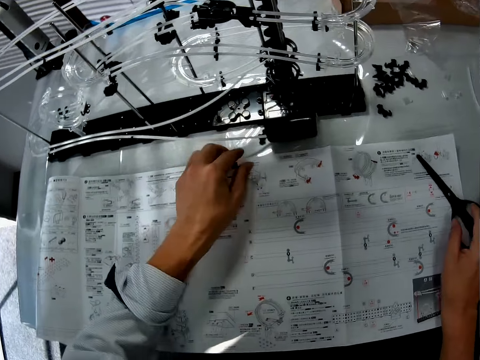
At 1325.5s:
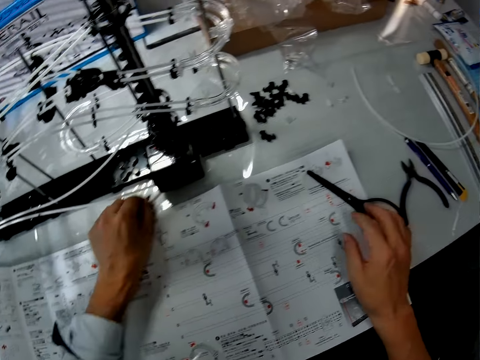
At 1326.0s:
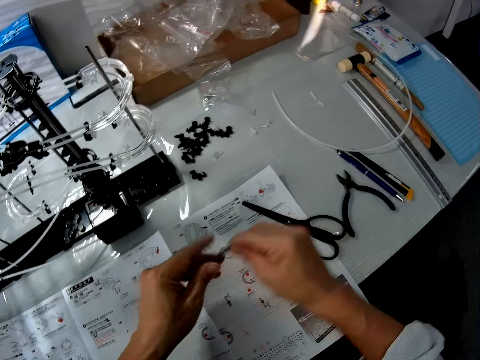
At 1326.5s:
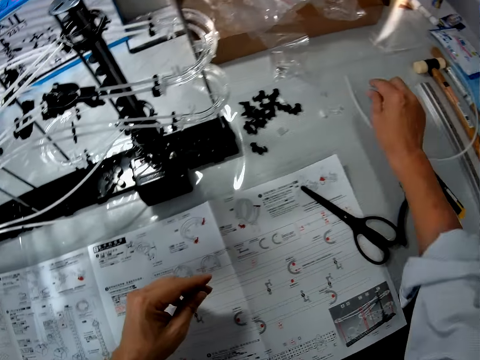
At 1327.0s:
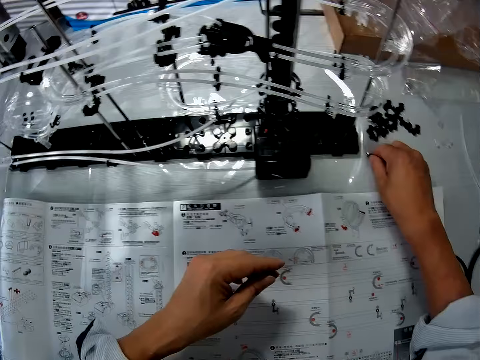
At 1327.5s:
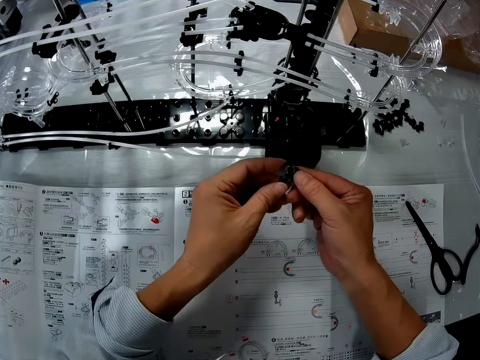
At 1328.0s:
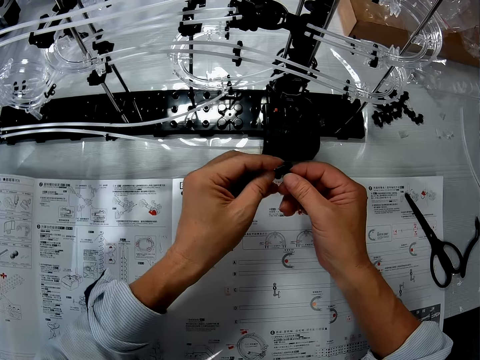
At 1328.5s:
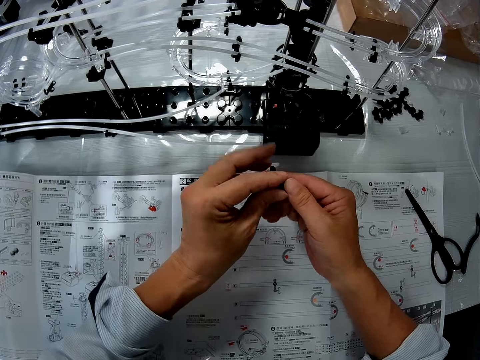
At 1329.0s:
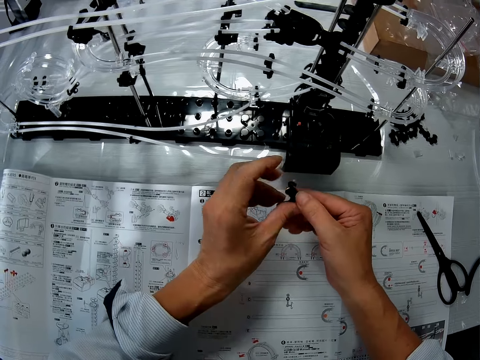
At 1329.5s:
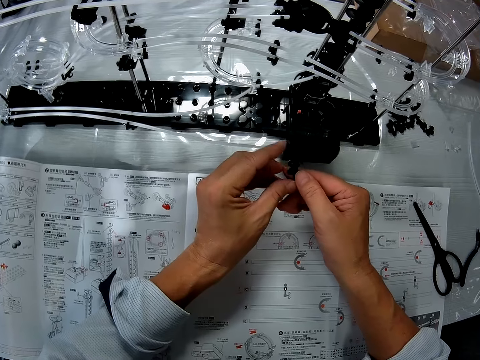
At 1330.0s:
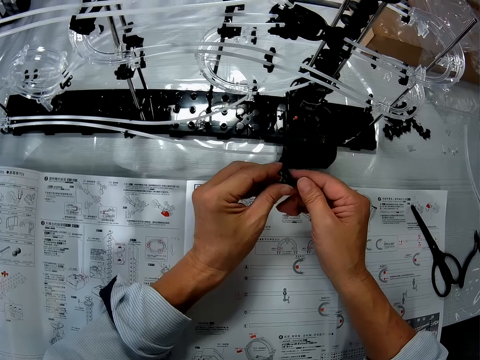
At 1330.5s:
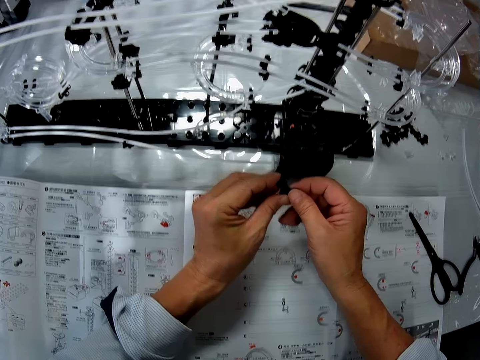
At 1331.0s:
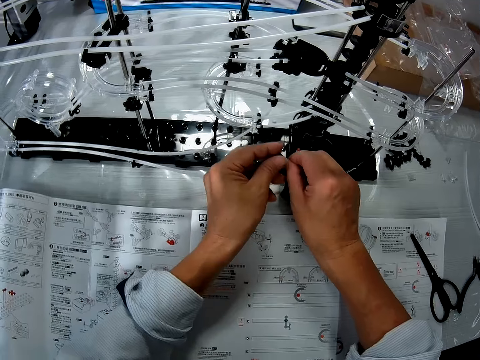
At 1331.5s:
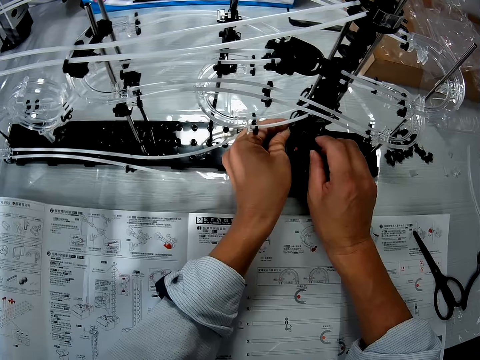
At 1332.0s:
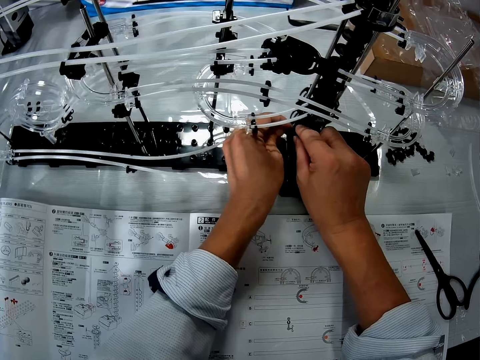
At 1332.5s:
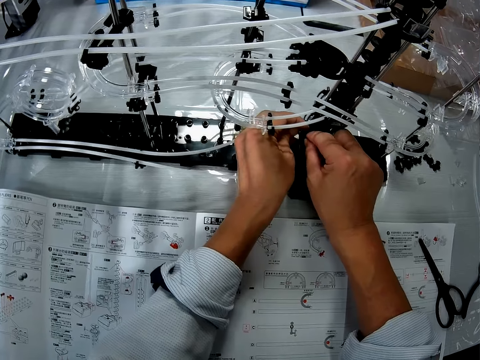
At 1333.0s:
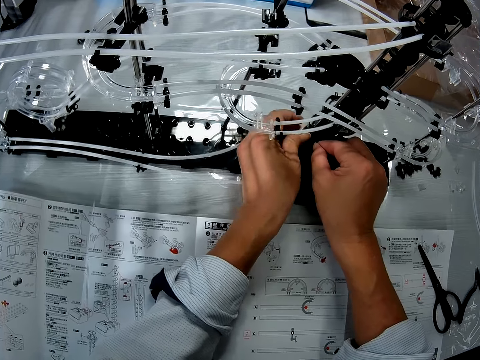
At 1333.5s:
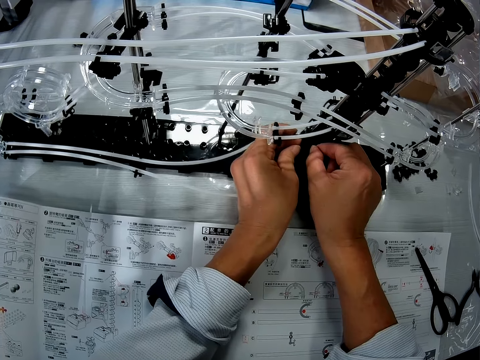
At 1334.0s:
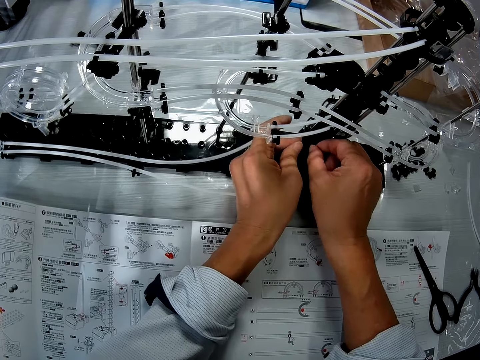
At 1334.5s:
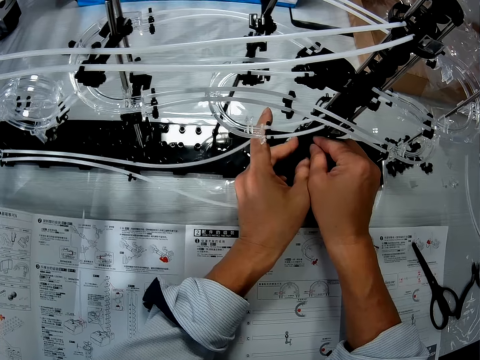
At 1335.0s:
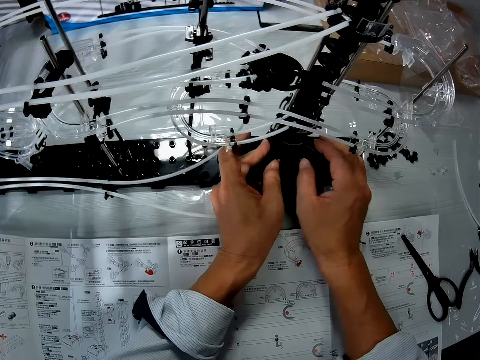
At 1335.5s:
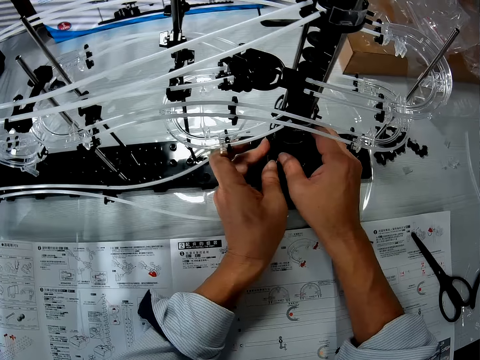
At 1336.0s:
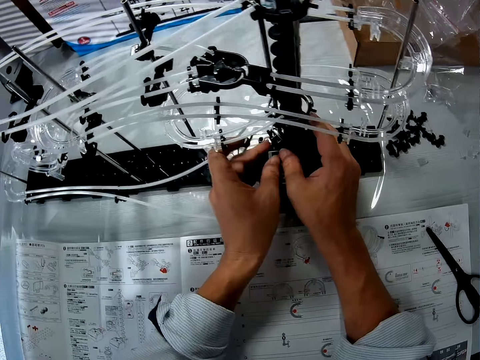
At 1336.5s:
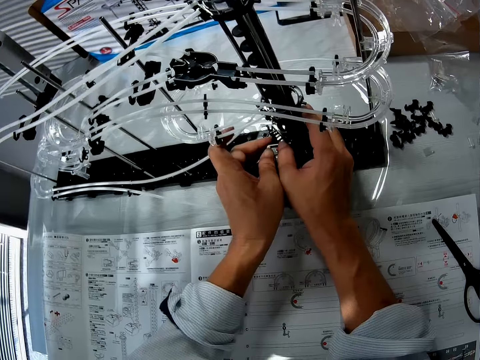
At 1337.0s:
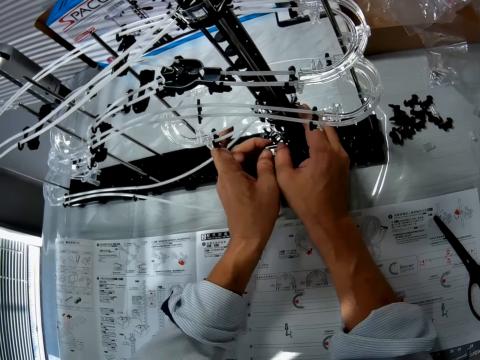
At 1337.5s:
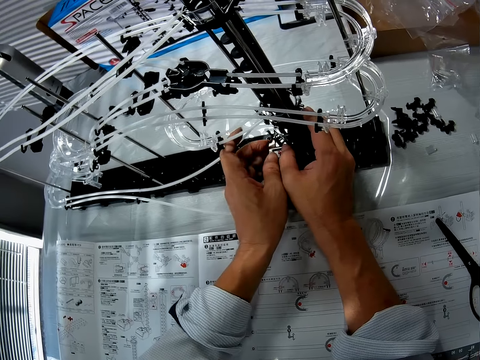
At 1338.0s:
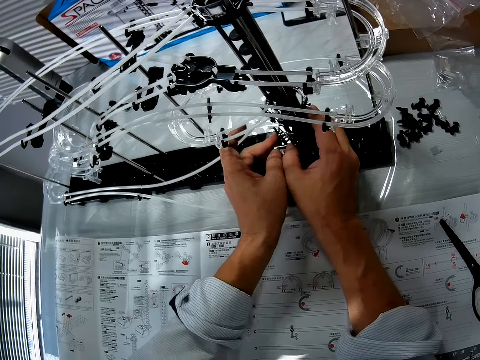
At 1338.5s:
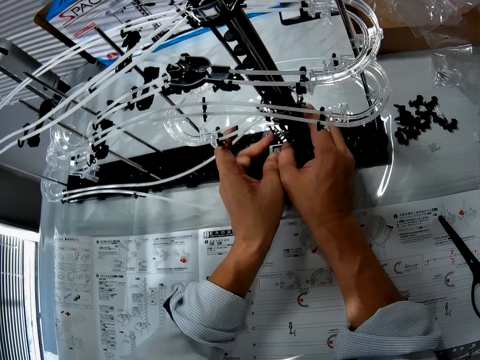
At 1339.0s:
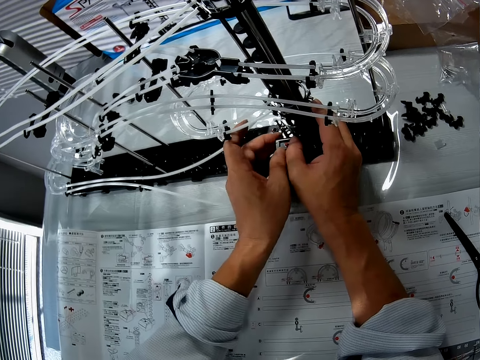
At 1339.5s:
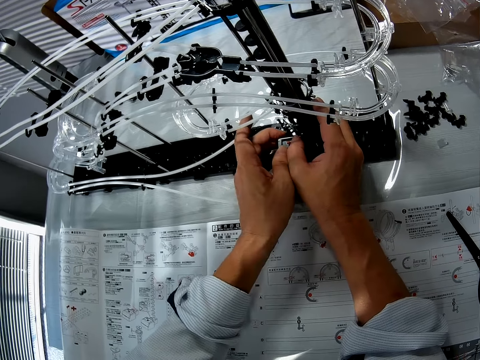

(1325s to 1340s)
The camera wearer moves the hand from the space rail craft and puts the scissors on the cutting mat. They pick up the plastic craft from the table, hold the plastic craft, and put the plastic craft on the table. They pick the plastic craft from the table. They hold the plastic craft. They stare at the plastic craft. They turn the plastic craft. They stare at the plastic craft. They fix the plastic craft in the space rail craft.

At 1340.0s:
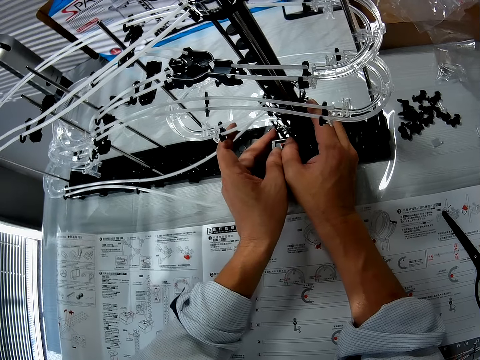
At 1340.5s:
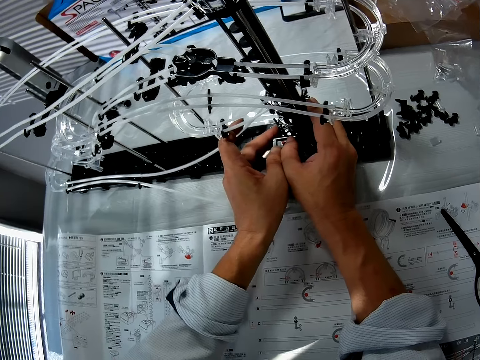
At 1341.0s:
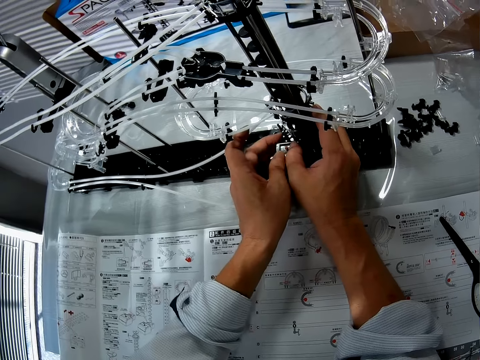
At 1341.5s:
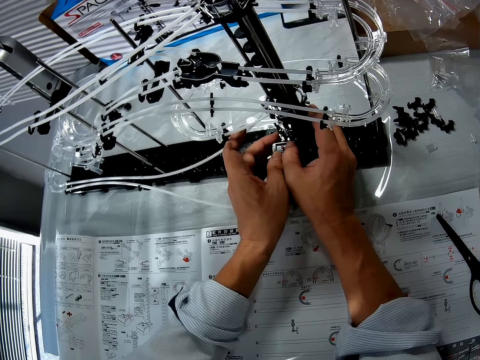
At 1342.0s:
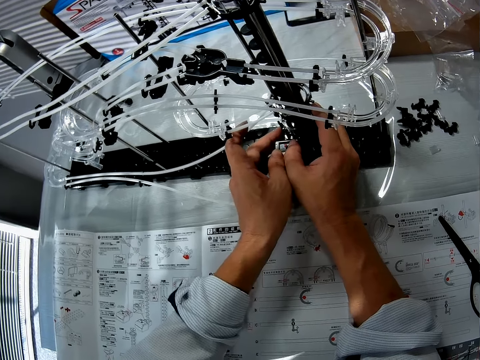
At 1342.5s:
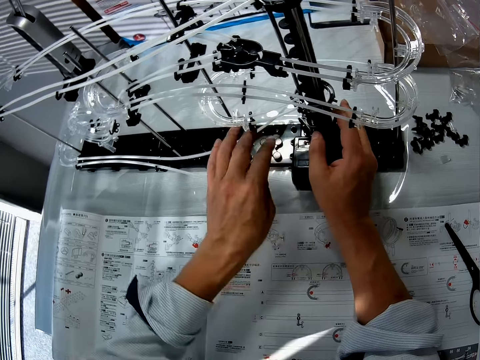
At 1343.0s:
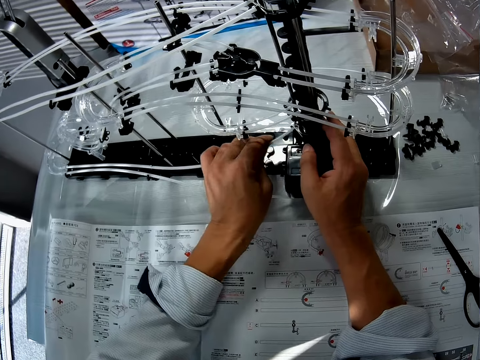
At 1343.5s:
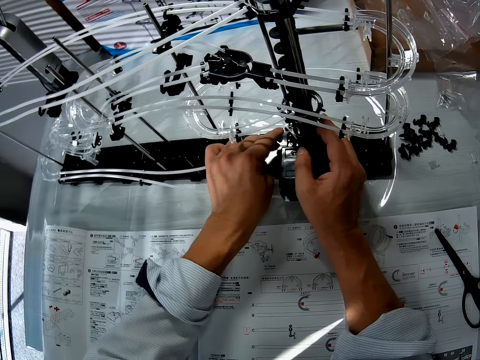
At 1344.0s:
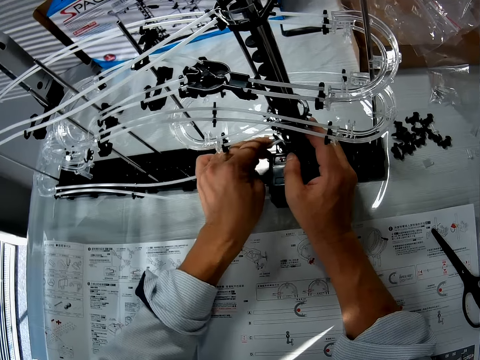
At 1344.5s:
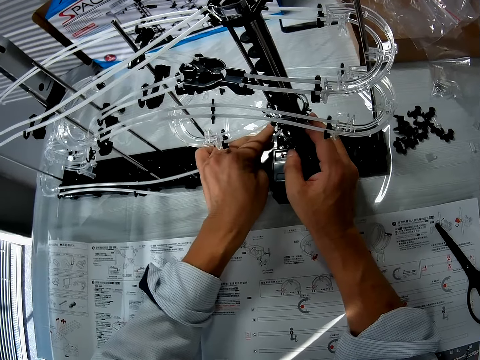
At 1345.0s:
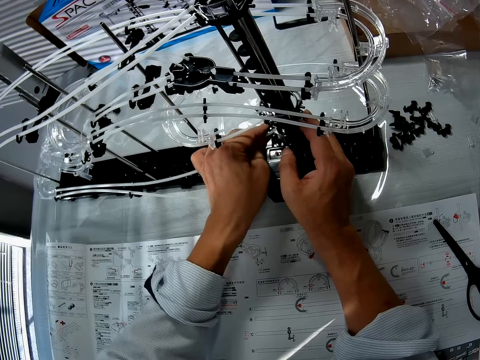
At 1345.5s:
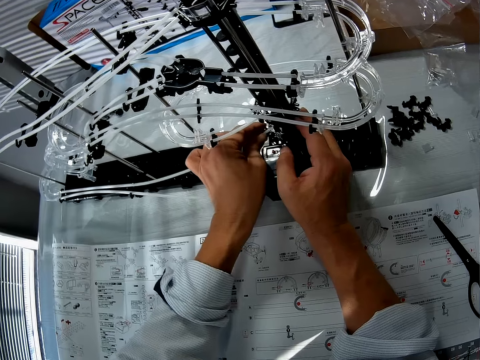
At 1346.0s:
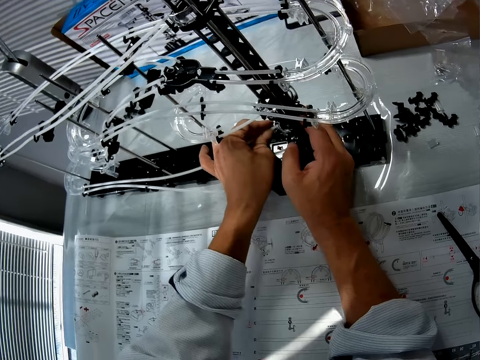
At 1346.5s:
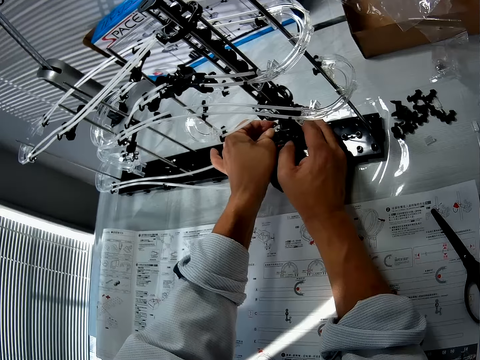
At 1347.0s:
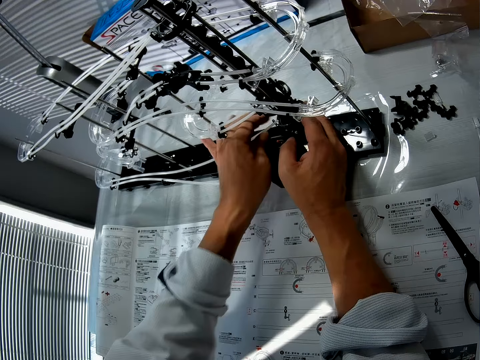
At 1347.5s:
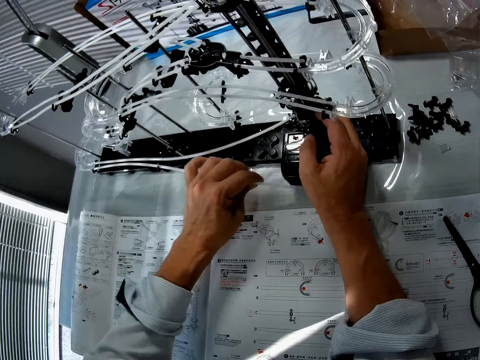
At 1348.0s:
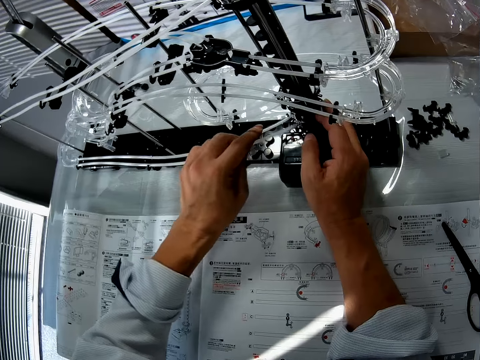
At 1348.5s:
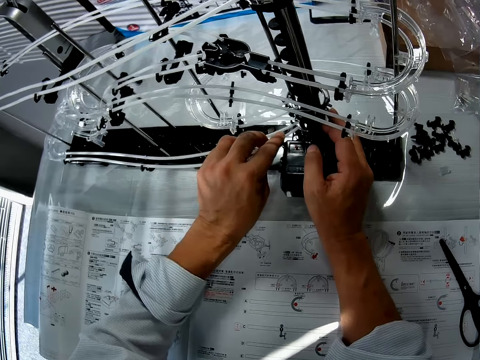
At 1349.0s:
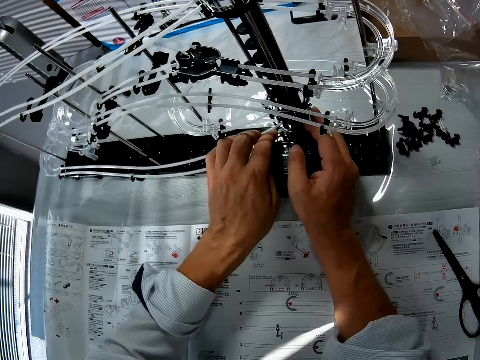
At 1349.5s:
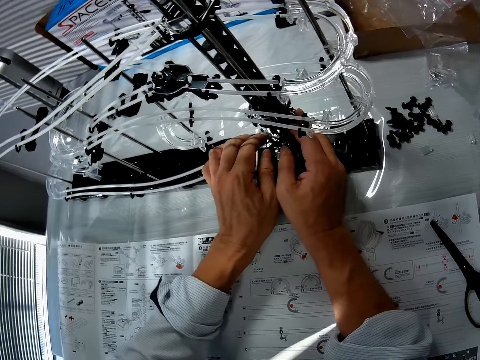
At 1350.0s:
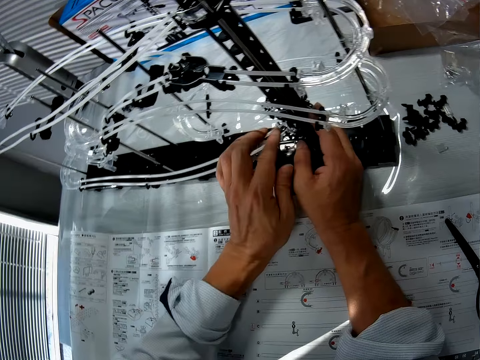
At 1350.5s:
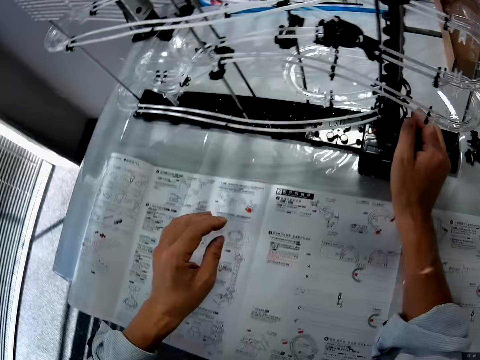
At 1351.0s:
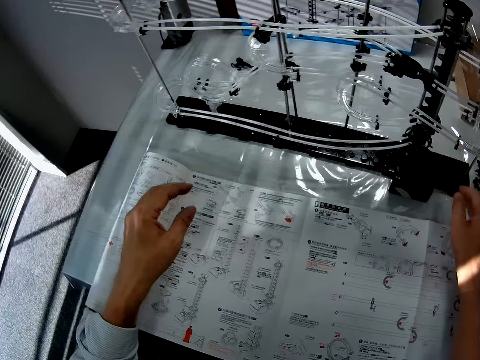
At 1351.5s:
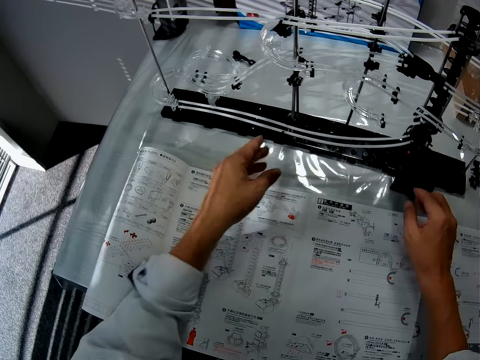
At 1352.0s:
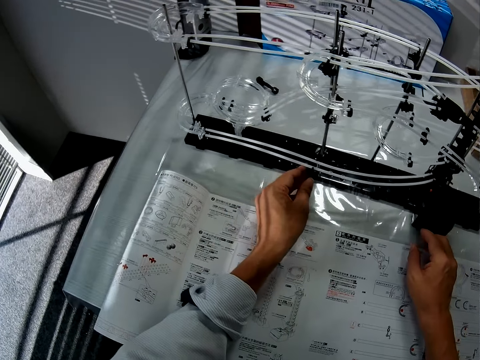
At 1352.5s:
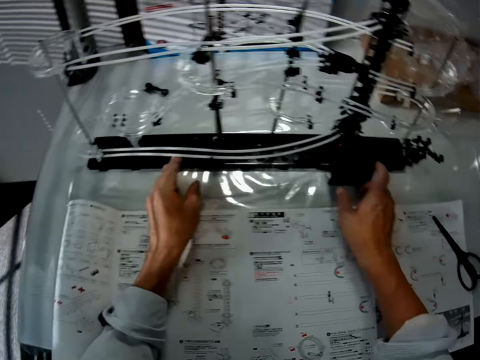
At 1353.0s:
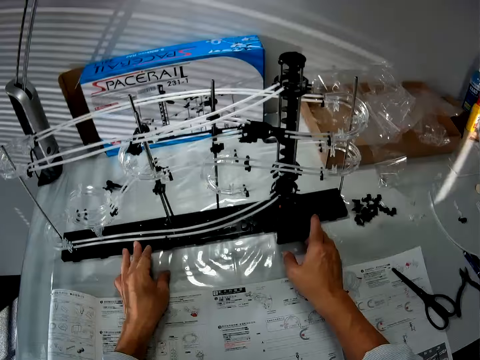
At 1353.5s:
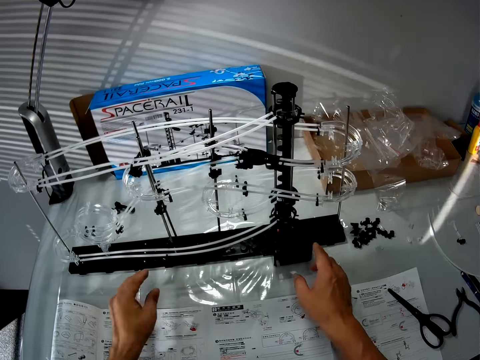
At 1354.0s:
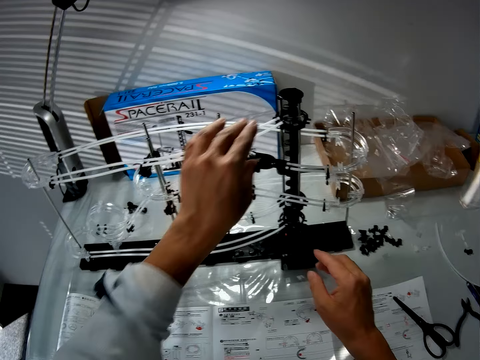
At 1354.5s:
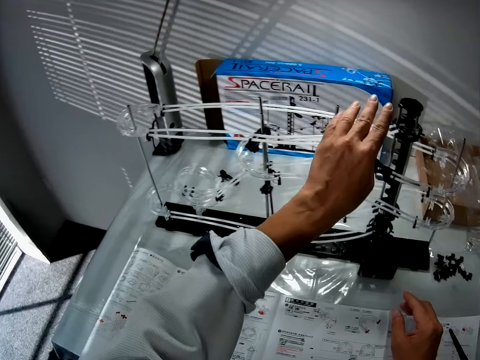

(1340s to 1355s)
The camera wearer fixes the space rail. They remove the hands from the space rail craft. They move the hands. They hold the space rail craft. They stare at the space rail craft. They remove the hands from the space rail craft. They fix the space rail craft.
